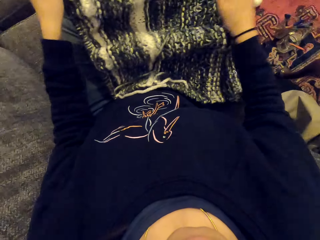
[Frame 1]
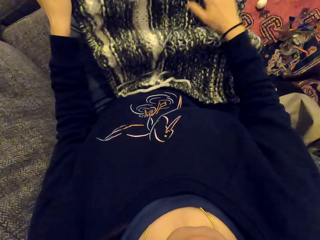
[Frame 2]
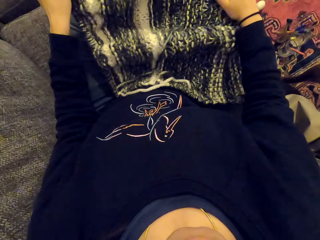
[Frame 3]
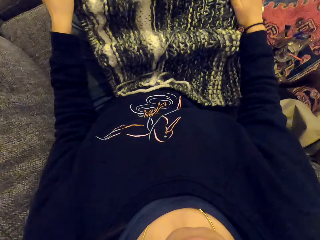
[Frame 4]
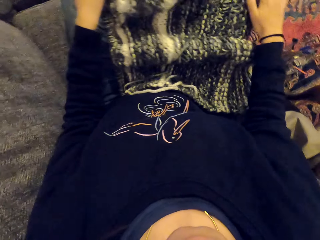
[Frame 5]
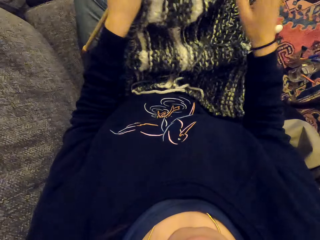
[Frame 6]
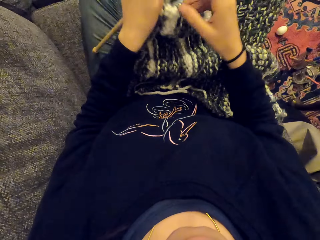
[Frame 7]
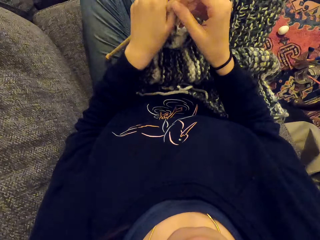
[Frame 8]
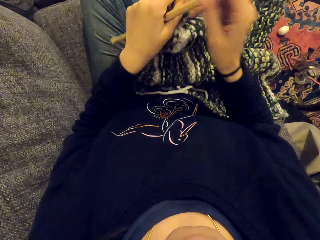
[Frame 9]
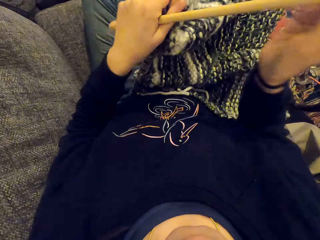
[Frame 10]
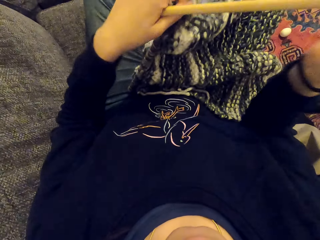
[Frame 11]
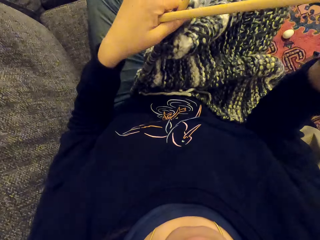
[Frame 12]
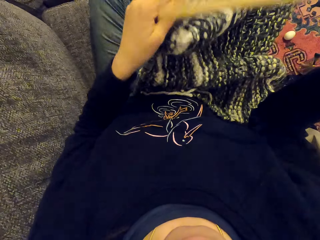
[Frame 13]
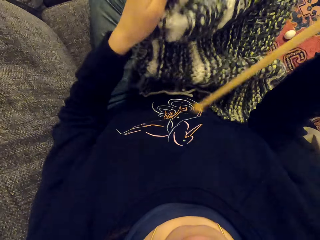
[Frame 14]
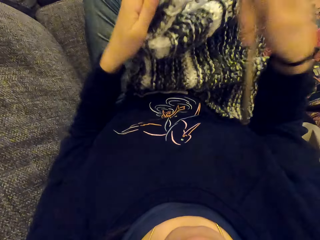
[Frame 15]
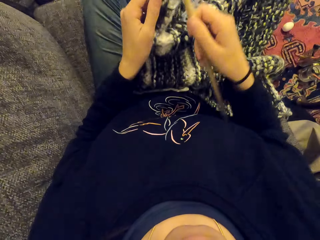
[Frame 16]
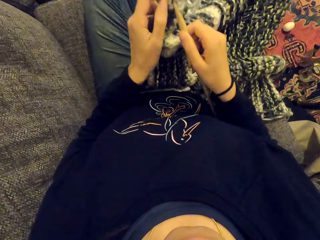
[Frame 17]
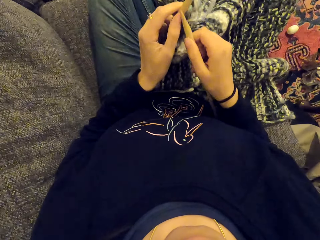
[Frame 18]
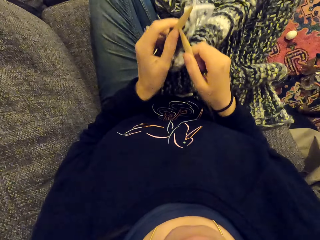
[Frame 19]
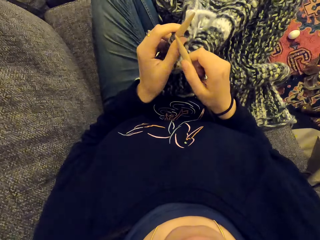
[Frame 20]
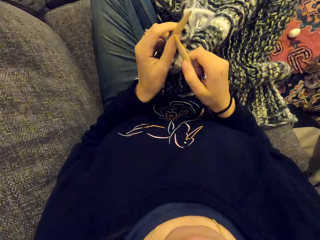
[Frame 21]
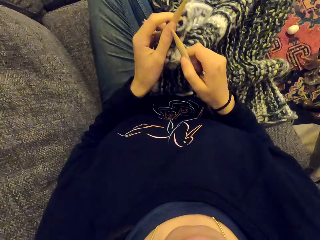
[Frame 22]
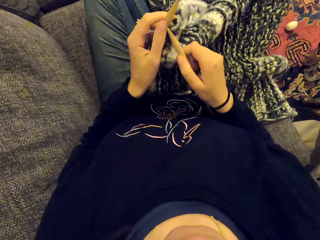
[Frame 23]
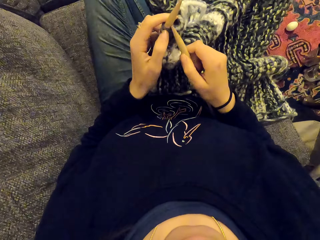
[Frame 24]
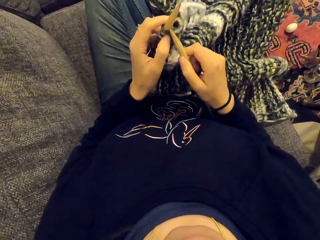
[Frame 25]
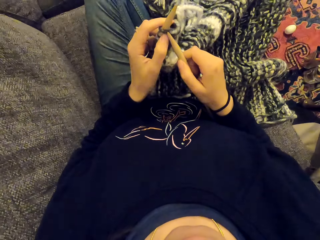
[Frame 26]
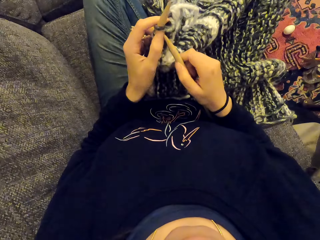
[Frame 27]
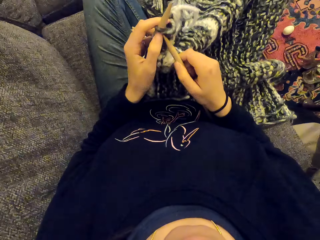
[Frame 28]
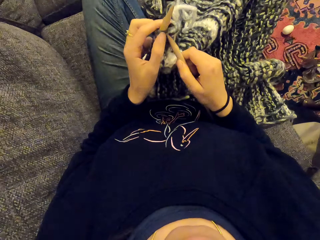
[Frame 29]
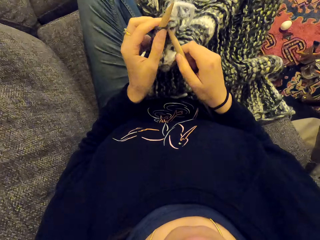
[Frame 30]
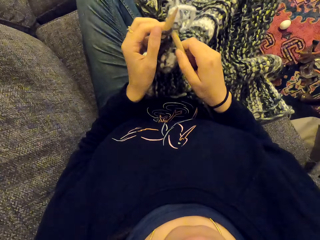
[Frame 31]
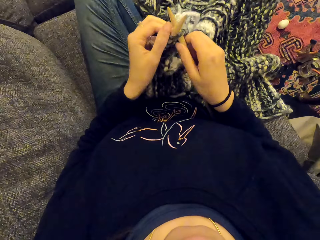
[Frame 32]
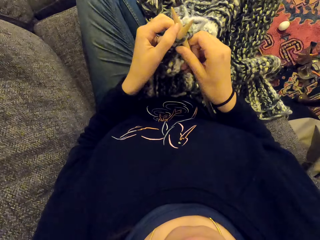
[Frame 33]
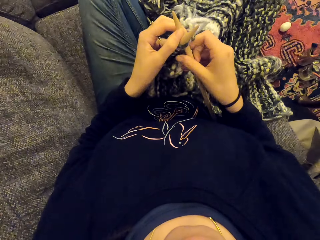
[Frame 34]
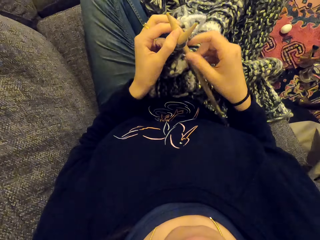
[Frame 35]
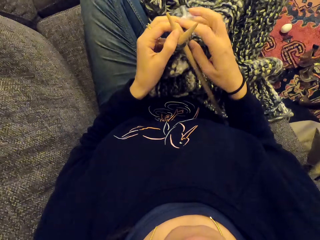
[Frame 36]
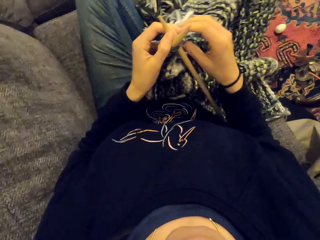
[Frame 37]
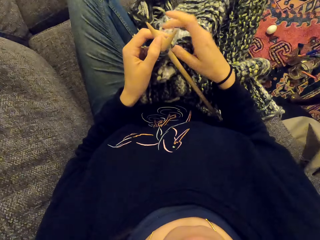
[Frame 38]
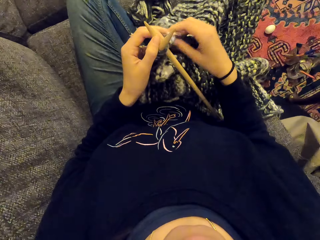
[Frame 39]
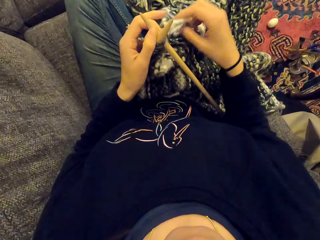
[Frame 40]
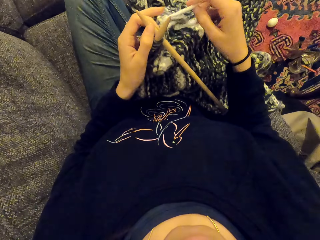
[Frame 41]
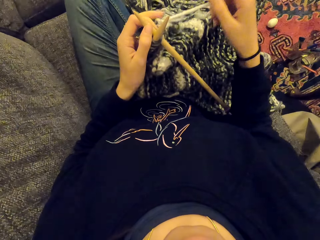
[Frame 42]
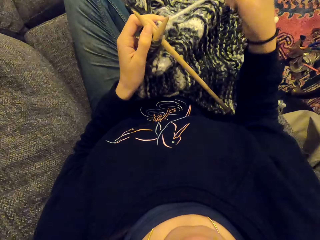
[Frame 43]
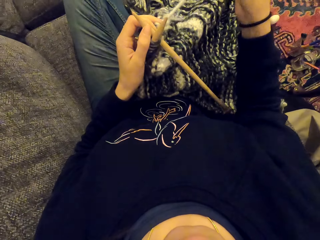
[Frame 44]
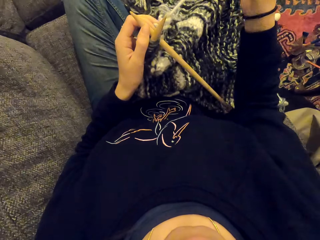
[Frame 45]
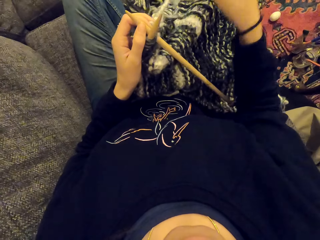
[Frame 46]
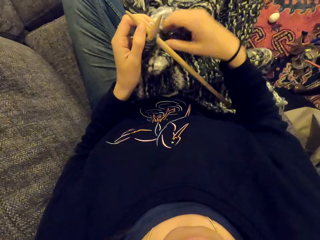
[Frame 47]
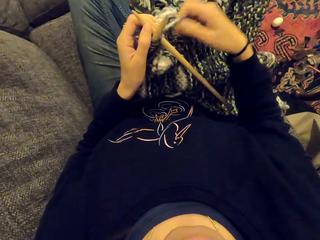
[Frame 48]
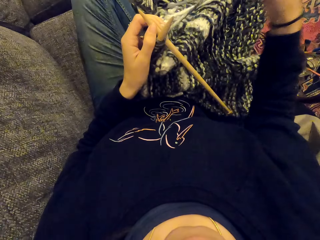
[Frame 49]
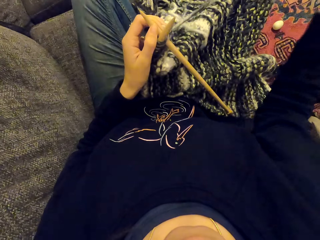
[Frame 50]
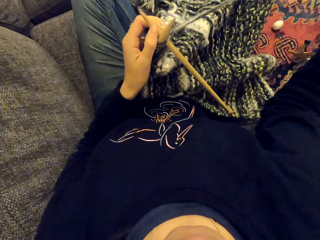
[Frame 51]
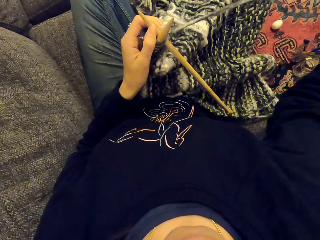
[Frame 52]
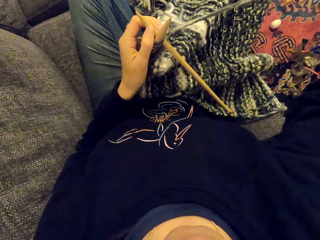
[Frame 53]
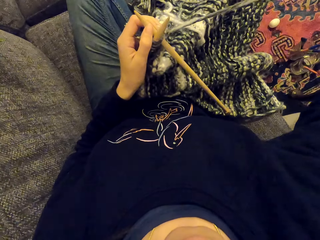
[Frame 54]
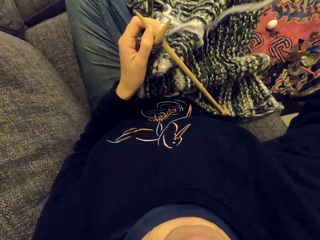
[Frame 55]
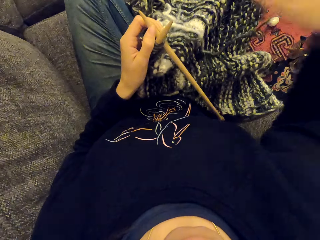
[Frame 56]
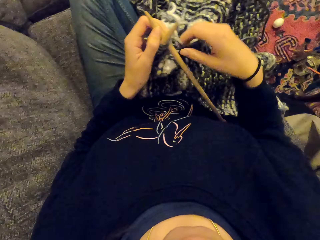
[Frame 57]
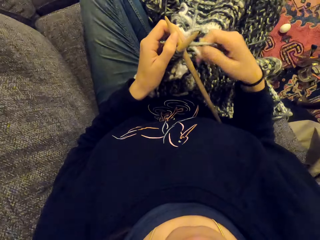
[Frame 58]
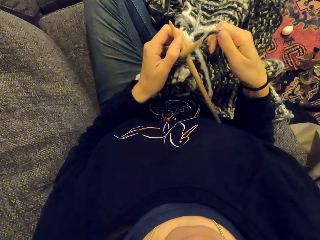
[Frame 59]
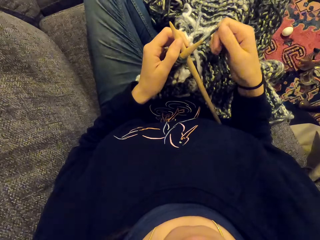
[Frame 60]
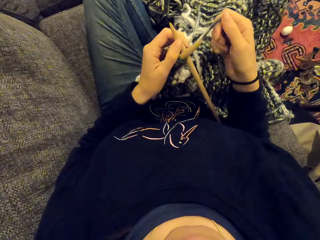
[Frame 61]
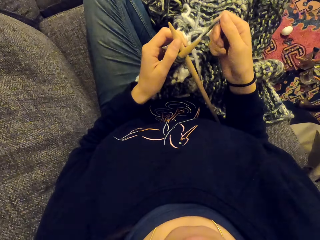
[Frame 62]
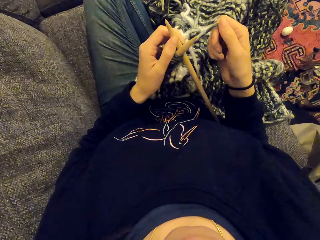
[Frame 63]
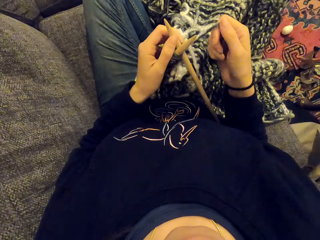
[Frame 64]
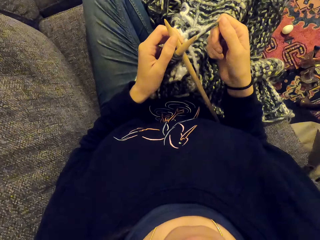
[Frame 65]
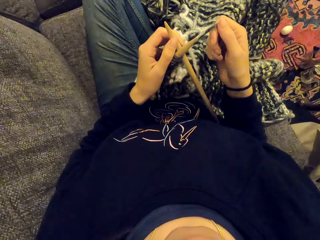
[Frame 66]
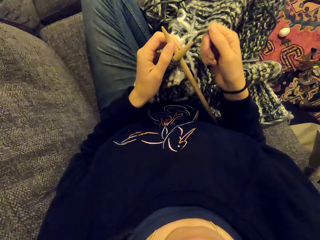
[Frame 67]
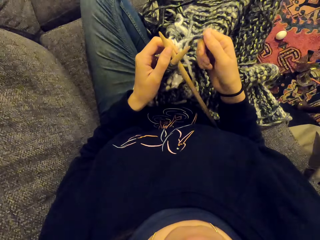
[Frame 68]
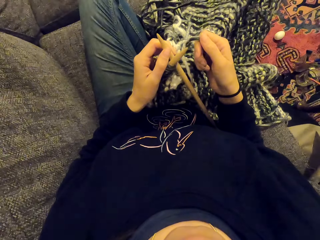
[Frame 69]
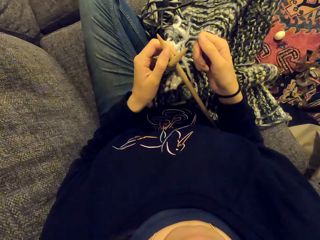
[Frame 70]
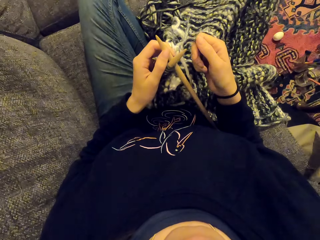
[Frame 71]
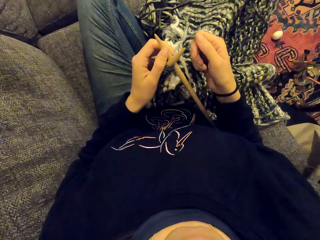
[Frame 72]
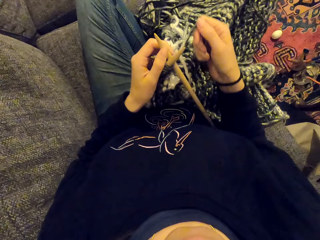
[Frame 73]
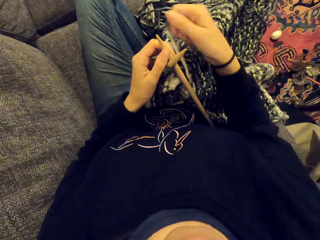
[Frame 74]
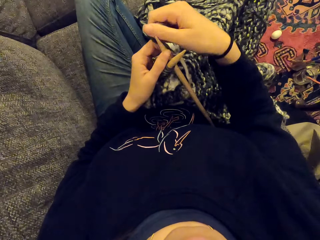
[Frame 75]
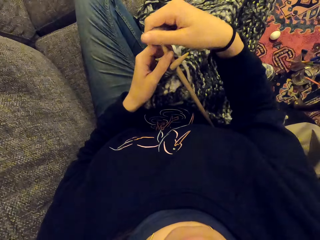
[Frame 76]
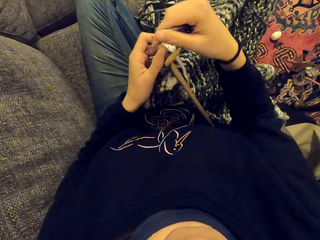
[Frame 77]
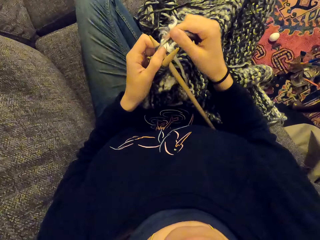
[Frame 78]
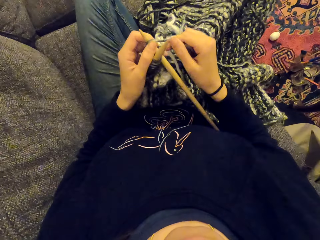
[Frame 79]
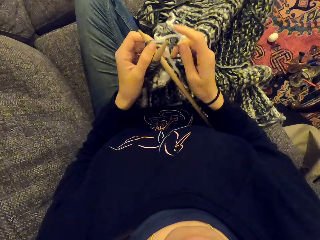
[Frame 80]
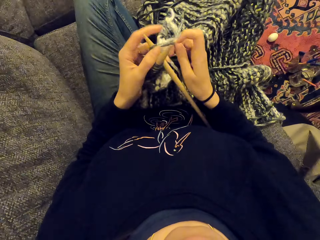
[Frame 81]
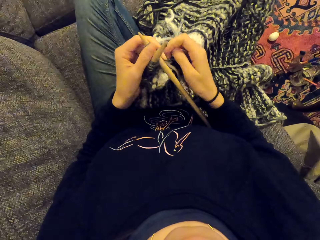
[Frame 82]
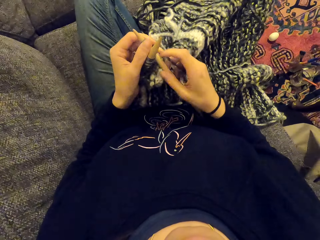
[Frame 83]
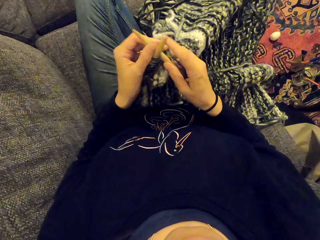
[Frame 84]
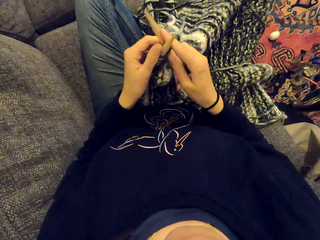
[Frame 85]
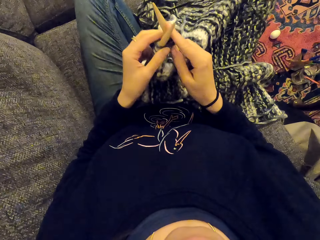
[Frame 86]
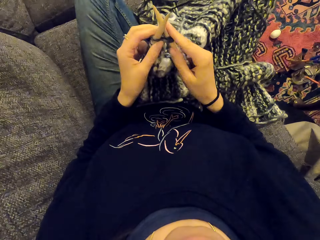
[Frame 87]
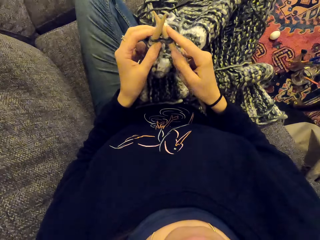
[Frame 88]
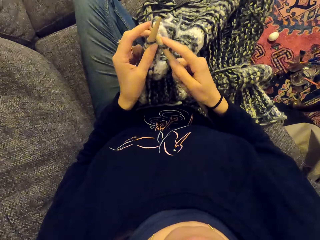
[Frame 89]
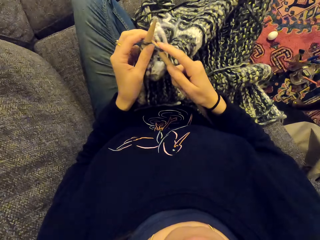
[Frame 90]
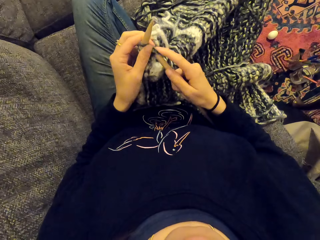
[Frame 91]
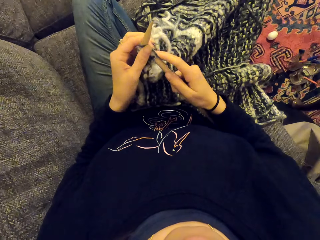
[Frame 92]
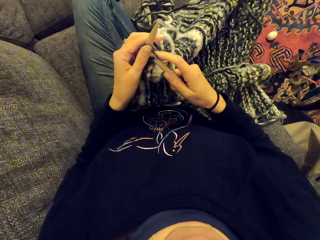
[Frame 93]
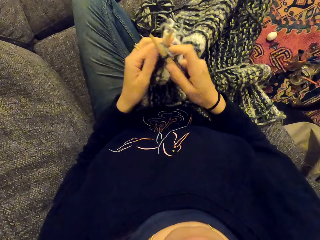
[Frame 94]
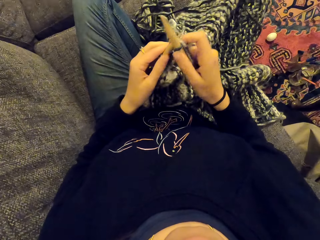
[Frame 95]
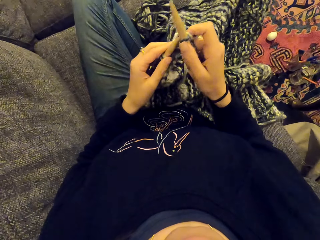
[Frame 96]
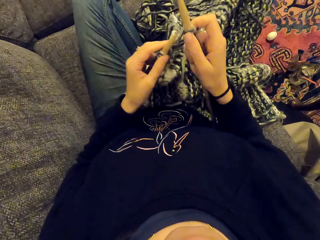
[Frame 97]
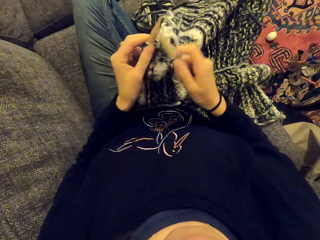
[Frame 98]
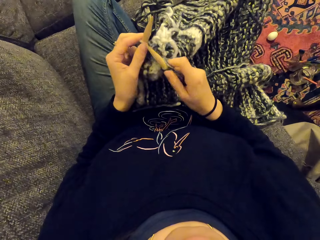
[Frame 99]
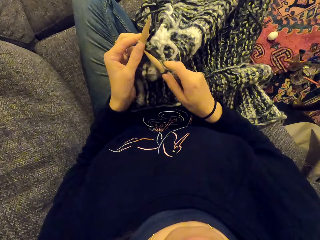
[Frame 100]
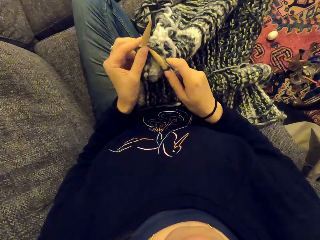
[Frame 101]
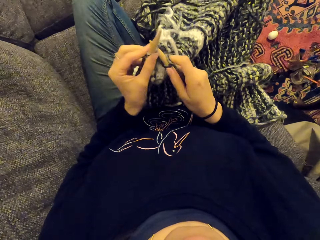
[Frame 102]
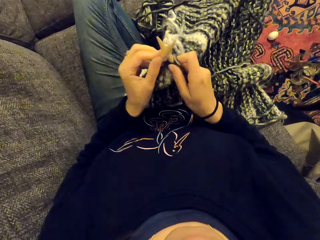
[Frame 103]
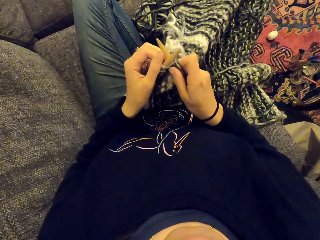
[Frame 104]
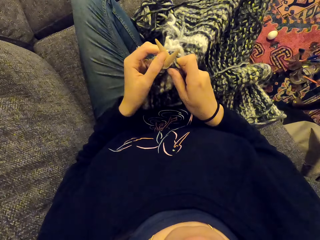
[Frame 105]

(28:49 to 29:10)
The camera wearer looks at the piece of cloth. They sew the piece of cloth. They hold the yarn. They look at the piece of cloth. They pull the sewing rope. They look at the piece of rope. They knit the fabric and sew the piece of cloth.
